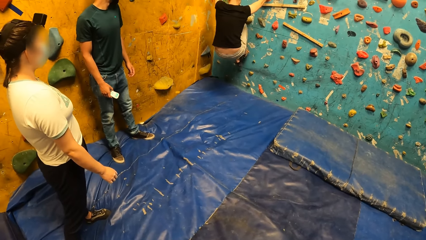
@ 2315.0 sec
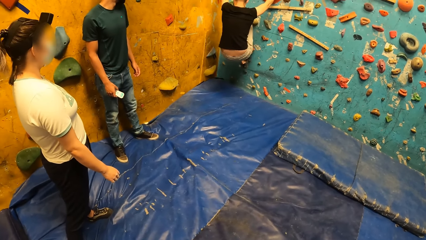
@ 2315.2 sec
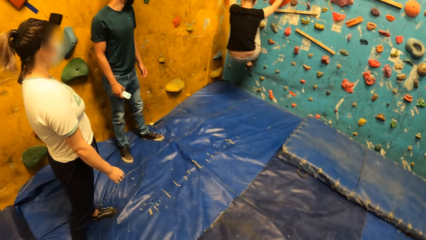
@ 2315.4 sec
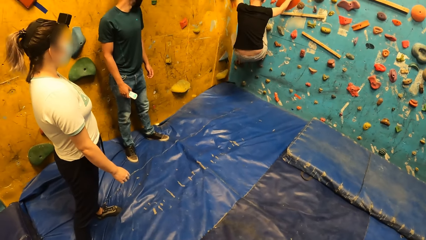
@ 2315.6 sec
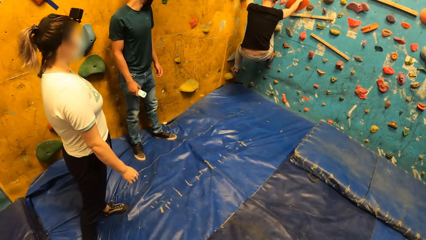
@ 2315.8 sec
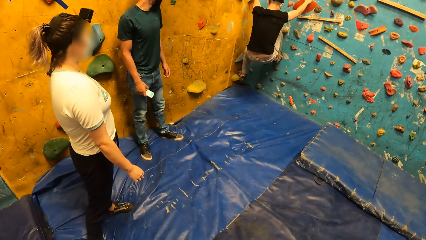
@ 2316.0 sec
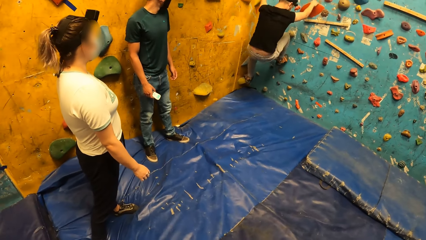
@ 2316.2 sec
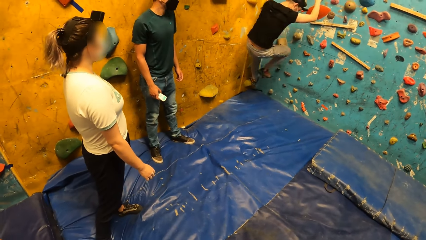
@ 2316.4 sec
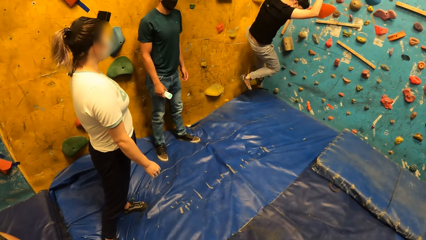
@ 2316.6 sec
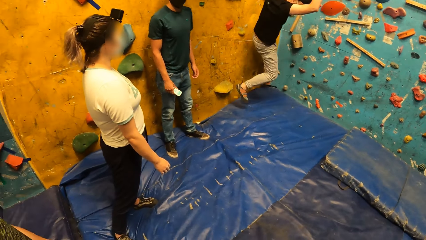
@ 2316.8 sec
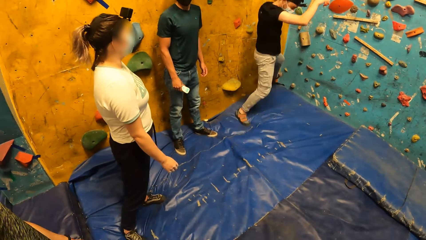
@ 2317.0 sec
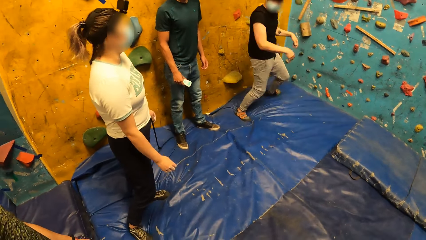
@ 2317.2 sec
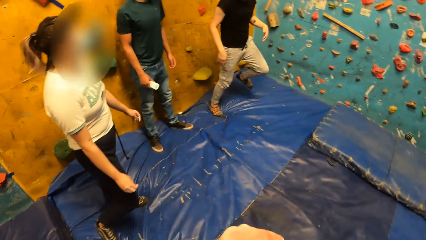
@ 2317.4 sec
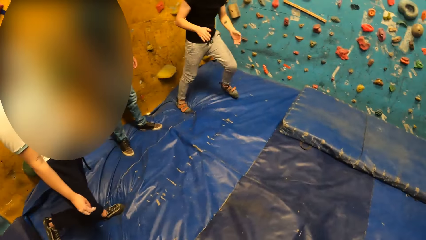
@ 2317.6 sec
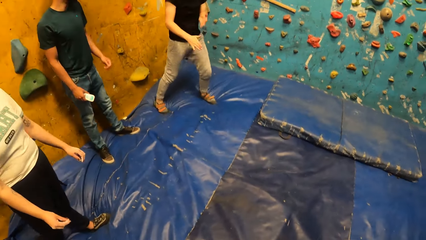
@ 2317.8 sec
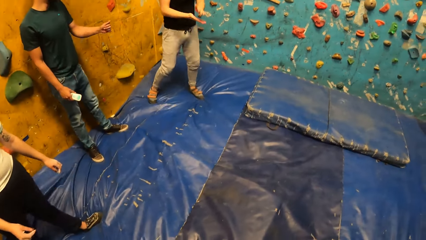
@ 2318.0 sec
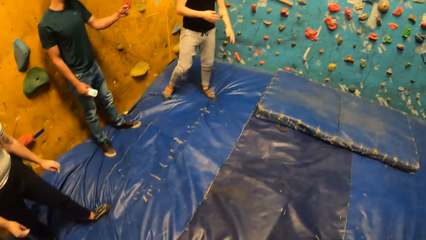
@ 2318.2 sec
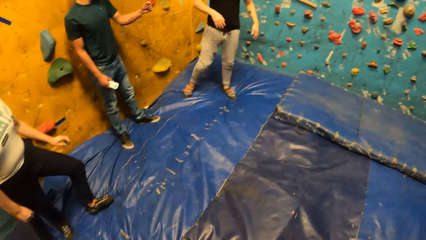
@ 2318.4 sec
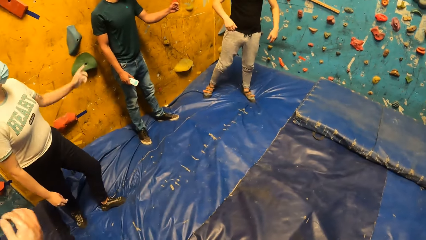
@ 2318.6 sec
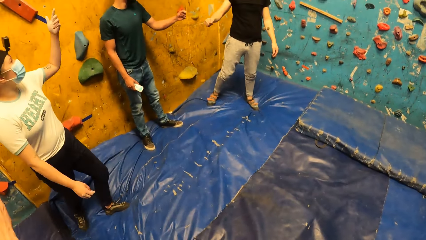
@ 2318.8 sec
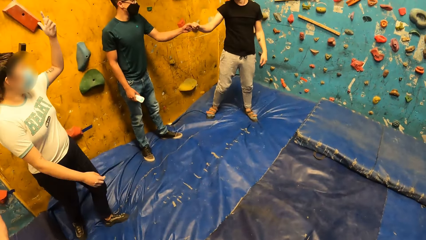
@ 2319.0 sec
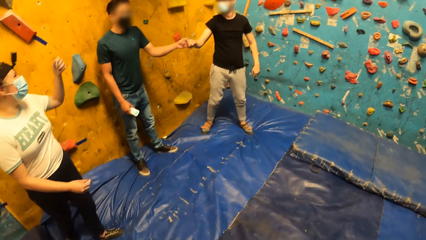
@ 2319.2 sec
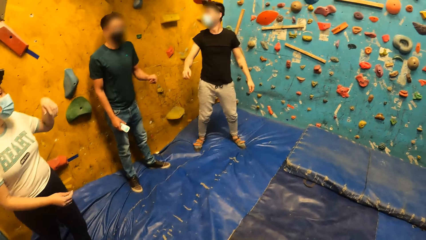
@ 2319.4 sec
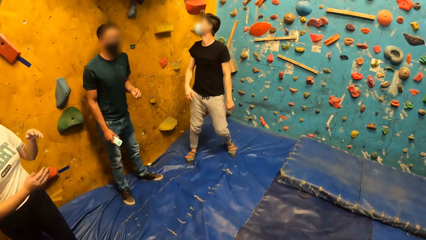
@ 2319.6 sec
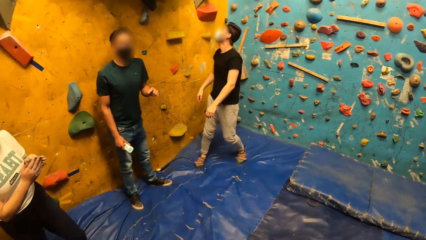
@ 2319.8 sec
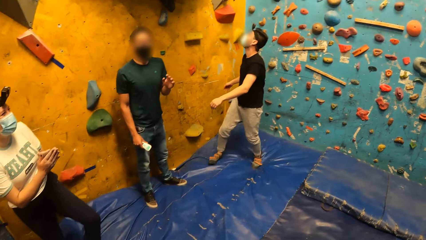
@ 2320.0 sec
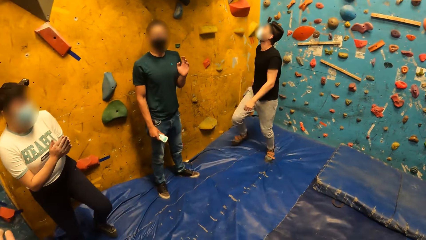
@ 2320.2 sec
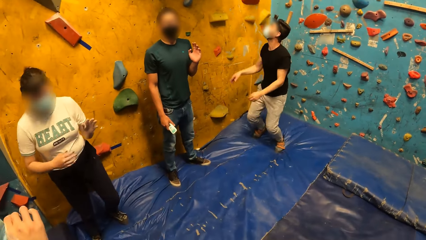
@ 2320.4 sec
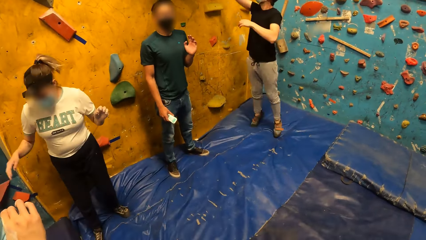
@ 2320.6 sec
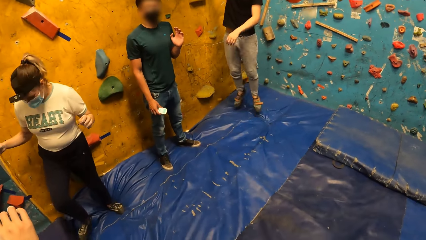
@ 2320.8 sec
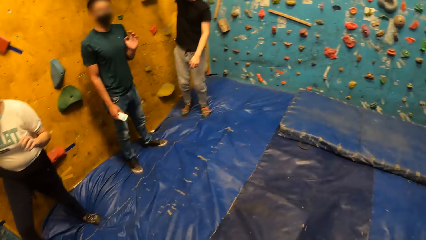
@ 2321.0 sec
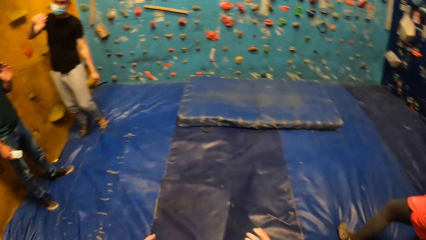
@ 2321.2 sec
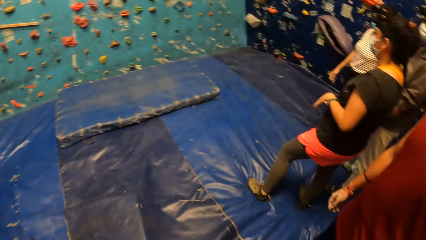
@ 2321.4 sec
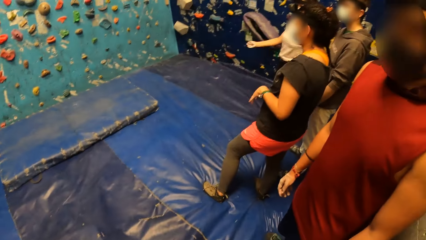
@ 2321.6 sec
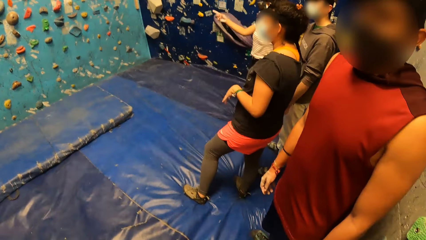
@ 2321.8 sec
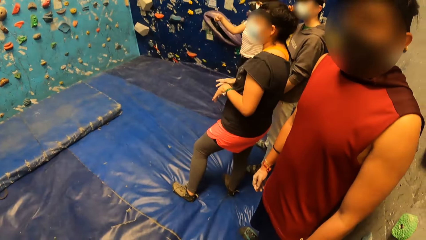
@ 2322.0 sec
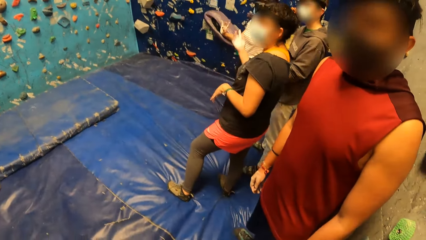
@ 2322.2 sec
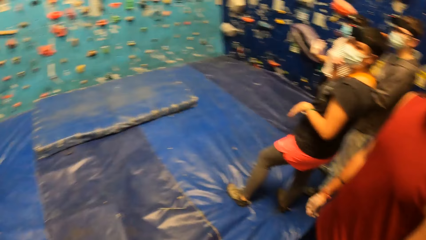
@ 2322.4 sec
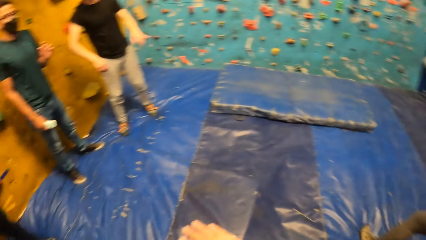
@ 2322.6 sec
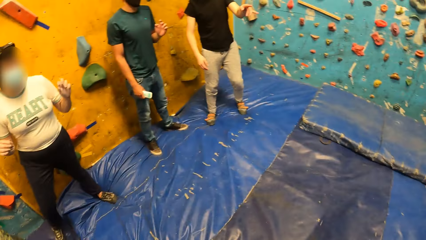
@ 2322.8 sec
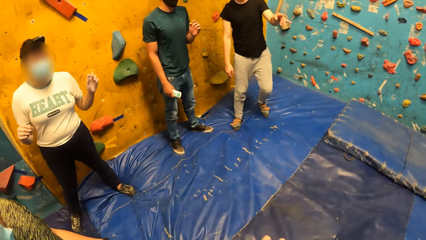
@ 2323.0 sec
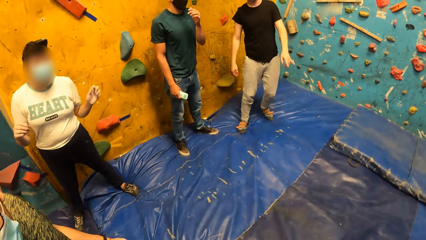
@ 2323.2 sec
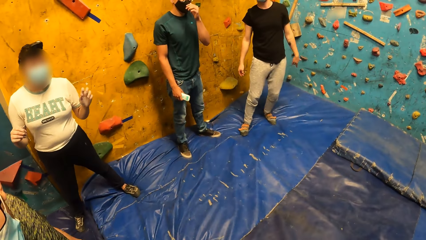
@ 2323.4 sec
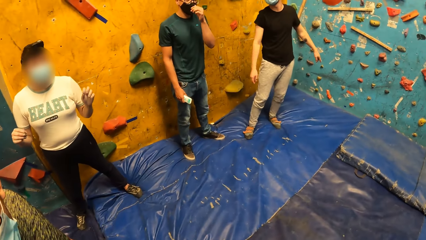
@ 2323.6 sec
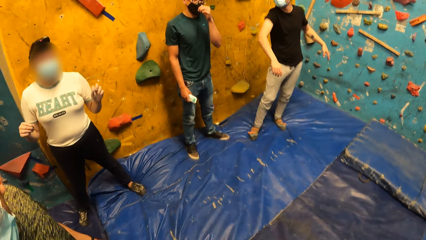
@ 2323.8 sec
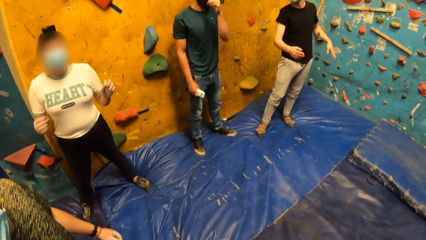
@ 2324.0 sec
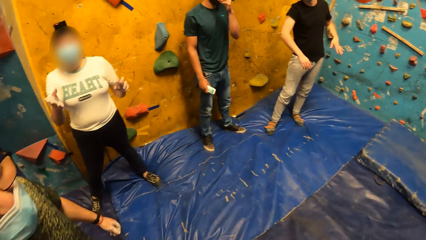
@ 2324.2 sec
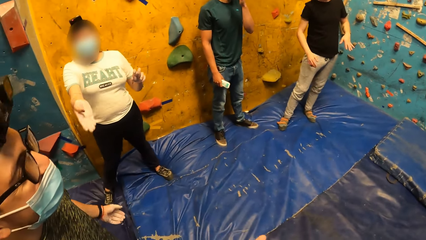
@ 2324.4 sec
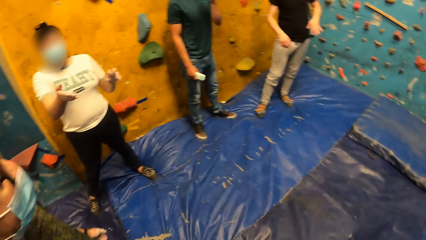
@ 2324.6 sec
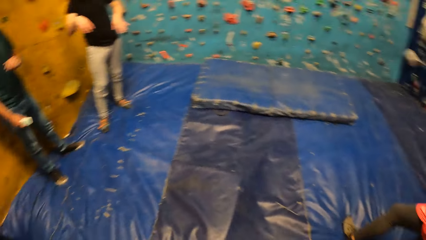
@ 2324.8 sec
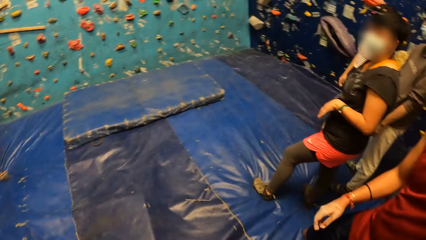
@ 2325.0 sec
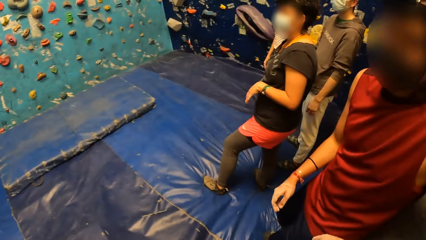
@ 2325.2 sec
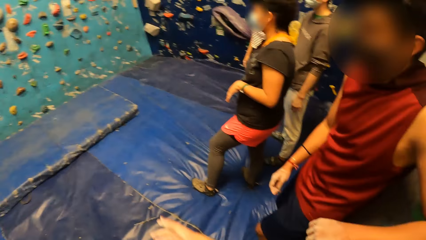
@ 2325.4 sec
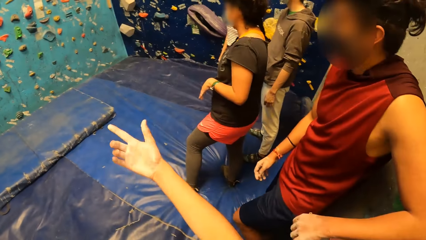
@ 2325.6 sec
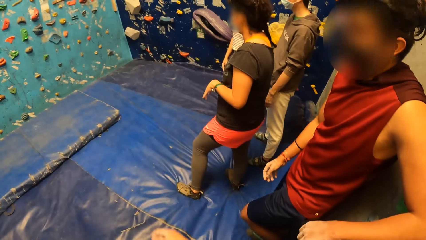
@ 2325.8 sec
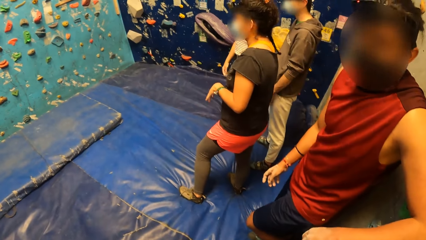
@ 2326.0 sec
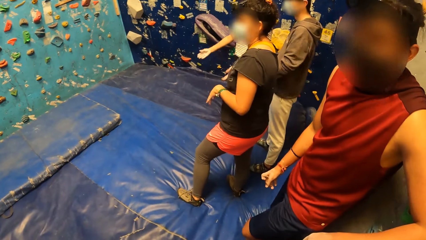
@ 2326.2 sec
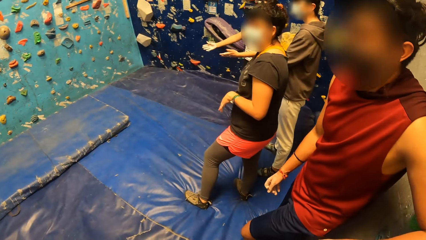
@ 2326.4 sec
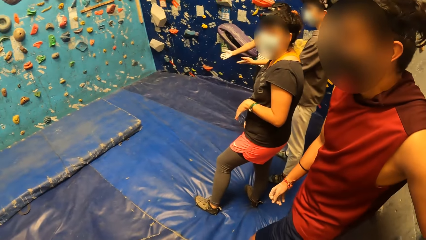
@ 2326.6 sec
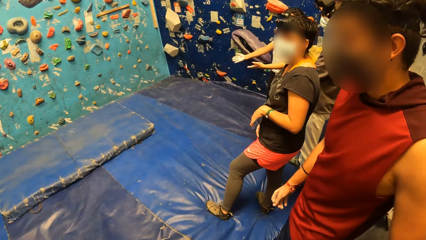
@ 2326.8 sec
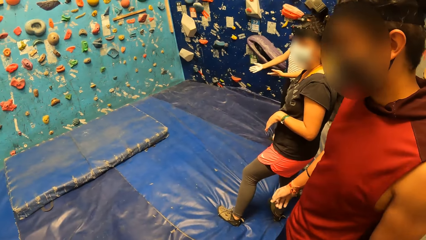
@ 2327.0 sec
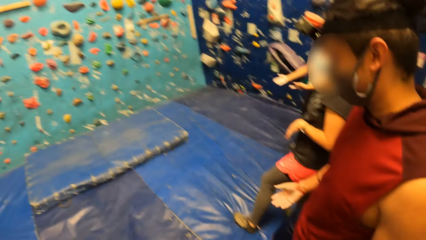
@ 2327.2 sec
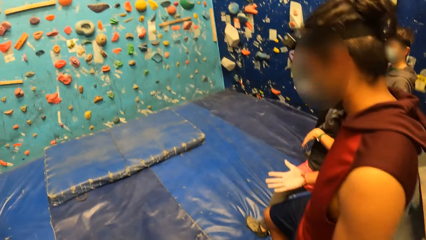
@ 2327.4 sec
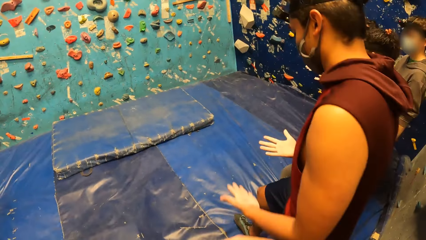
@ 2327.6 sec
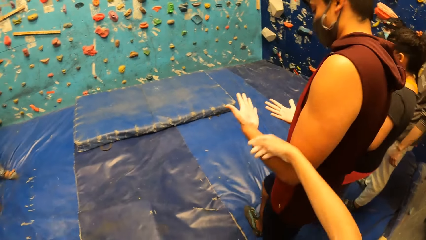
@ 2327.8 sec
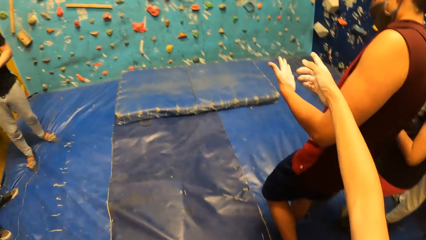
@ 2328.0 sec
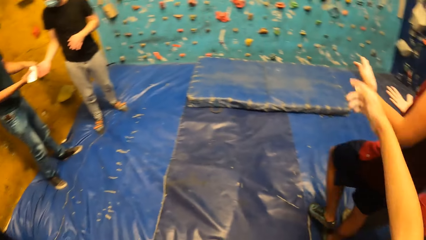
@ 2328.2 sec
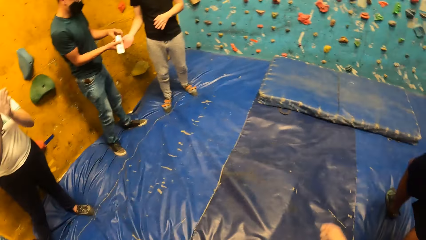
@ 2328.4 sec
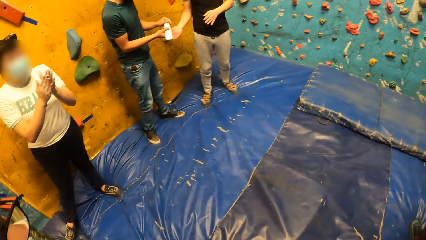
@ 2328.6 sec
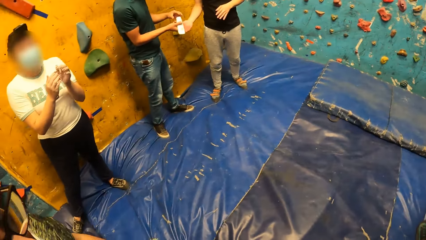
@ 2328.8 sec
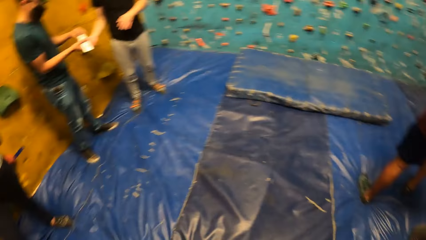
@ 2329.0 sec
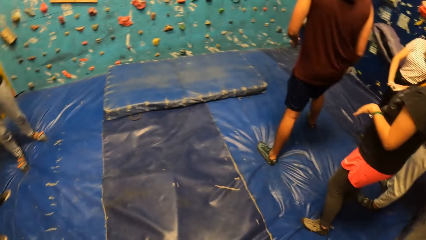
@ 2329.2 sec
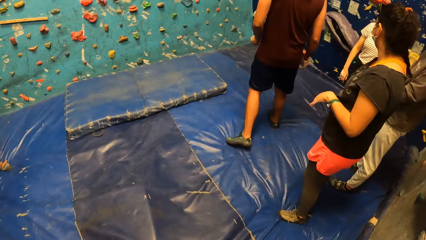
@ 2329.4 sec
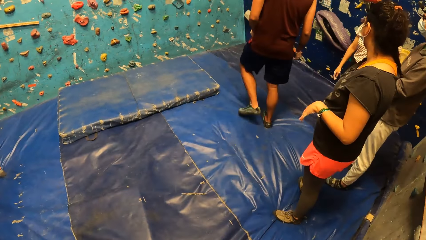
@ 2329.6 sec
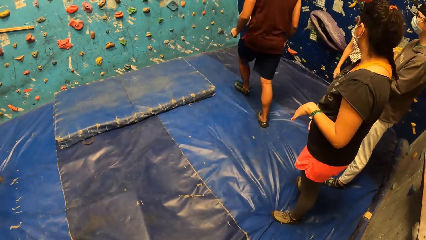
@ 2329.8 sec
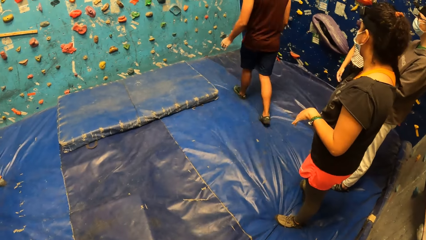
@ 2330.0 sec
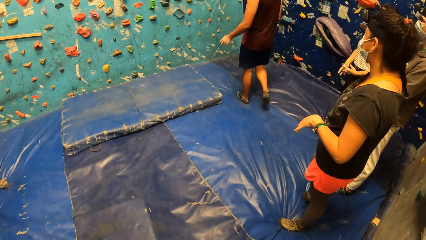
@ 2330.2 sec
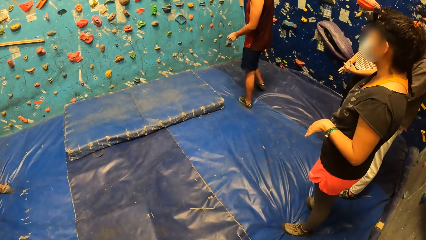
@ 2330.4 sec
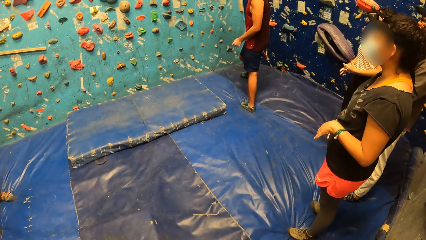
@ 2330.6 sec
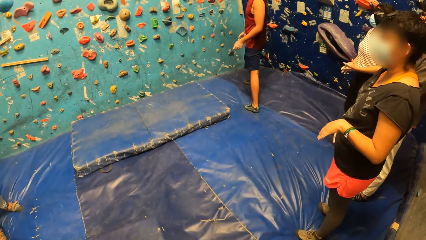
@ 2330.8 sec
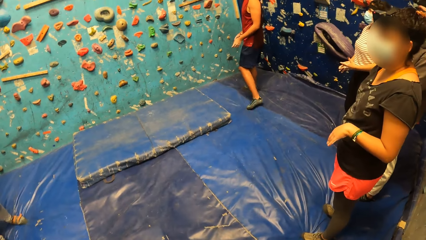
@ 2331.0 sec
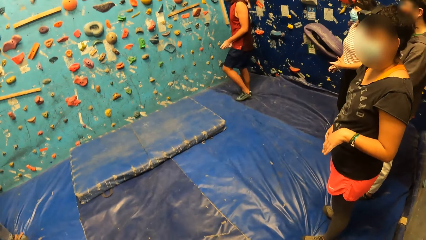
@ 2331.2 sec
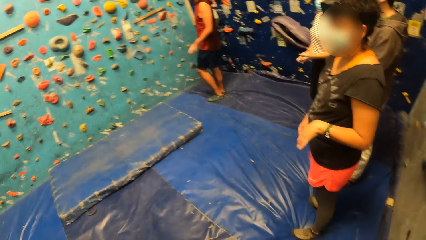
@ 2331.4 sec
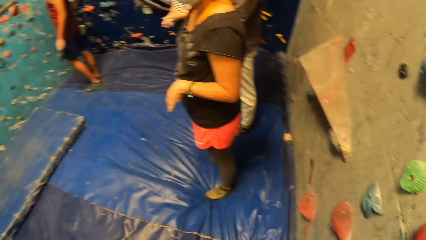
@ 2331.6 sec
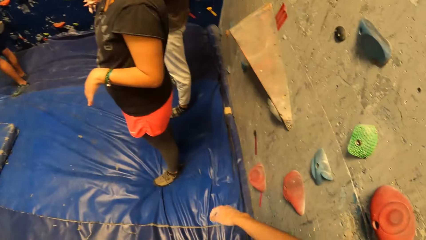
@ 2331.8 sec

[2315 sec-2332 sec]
A man falls off the bouldering wall to the crash pad. The man claps both hands together. Another man interacts with the first man. A woman interacts with the first man. The camera wearer looks around the room. They look at a man. The woman converses with the camera wearer. The camera wearer converses with another man.
